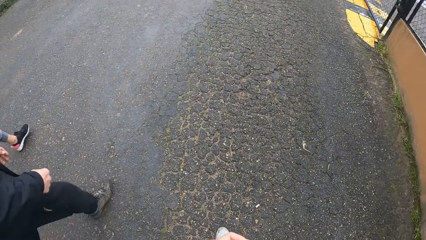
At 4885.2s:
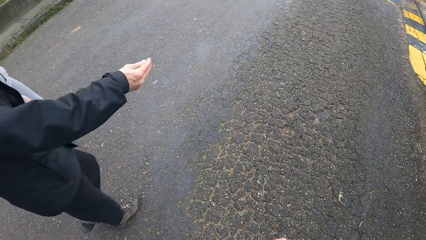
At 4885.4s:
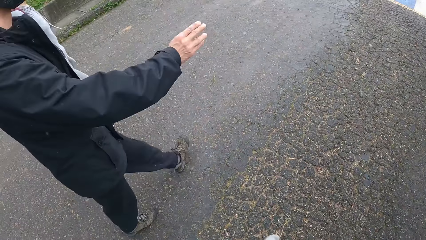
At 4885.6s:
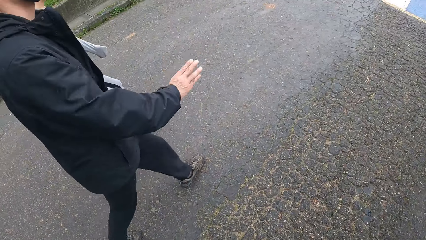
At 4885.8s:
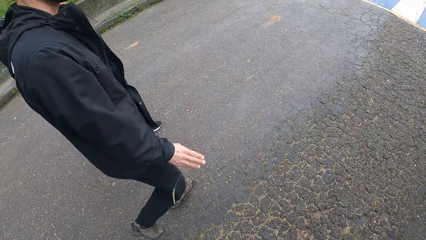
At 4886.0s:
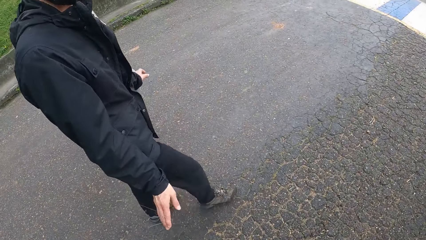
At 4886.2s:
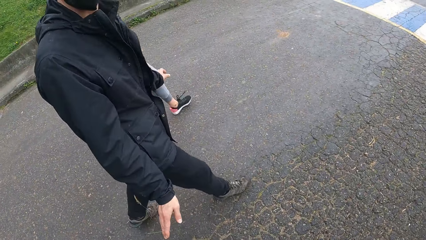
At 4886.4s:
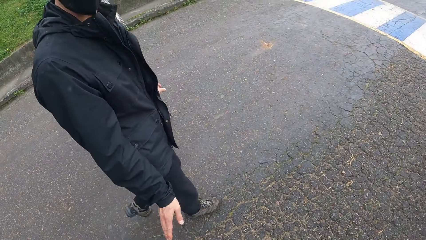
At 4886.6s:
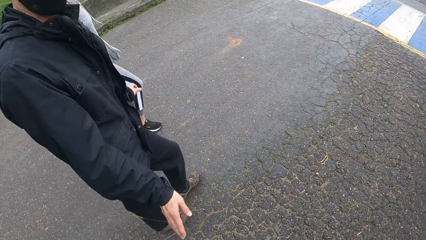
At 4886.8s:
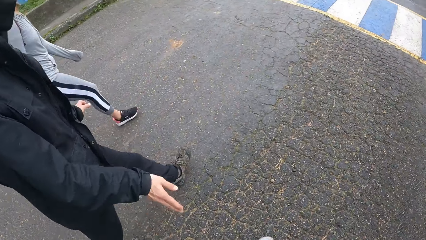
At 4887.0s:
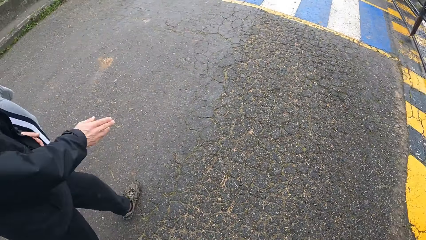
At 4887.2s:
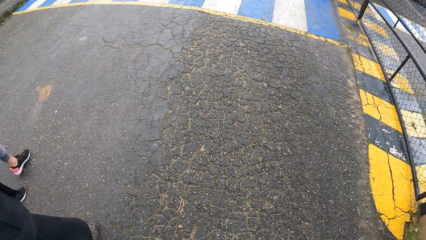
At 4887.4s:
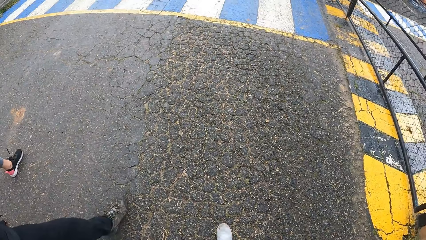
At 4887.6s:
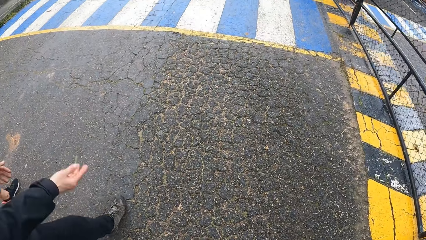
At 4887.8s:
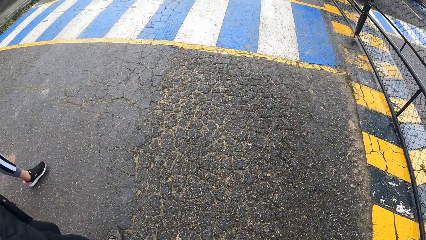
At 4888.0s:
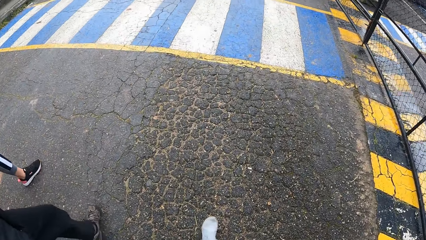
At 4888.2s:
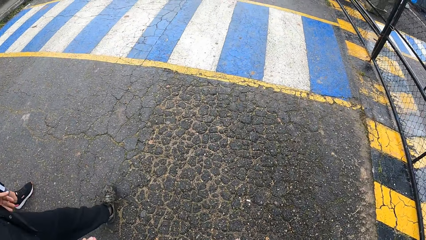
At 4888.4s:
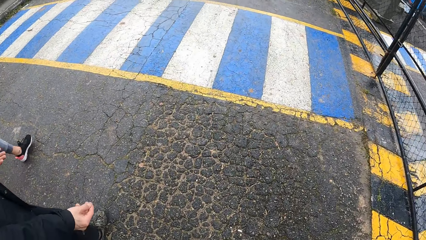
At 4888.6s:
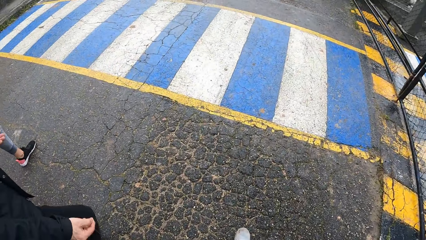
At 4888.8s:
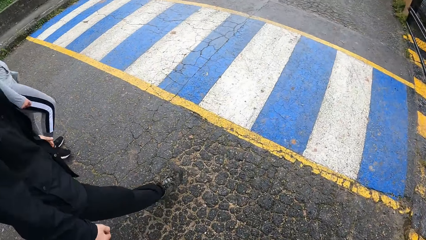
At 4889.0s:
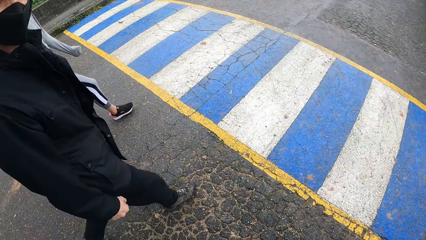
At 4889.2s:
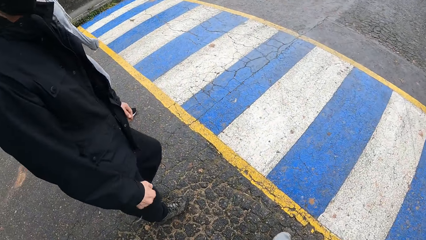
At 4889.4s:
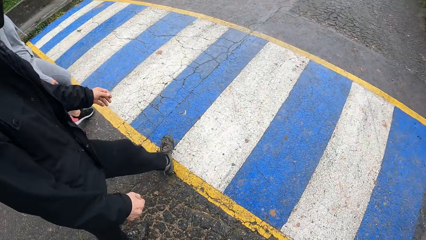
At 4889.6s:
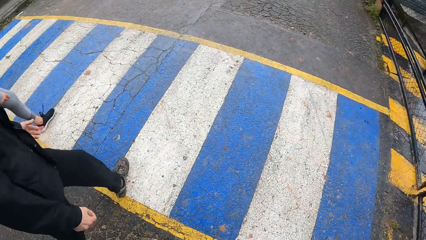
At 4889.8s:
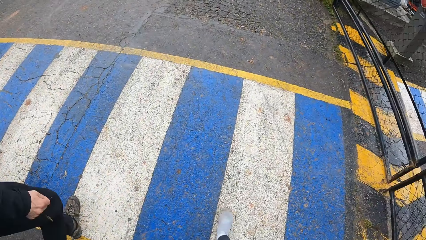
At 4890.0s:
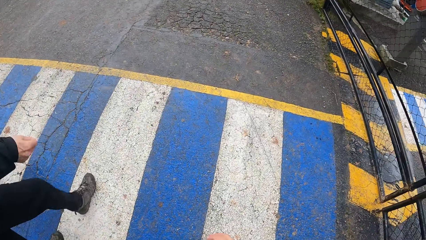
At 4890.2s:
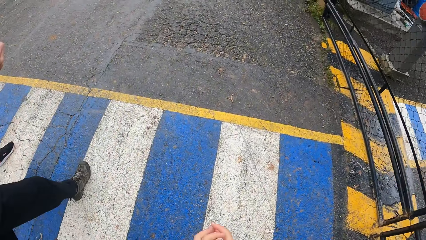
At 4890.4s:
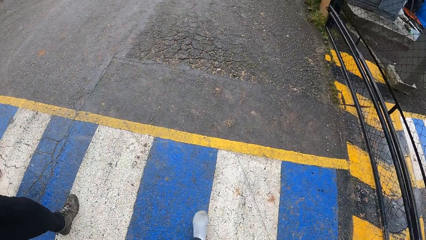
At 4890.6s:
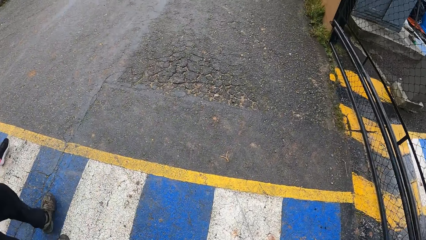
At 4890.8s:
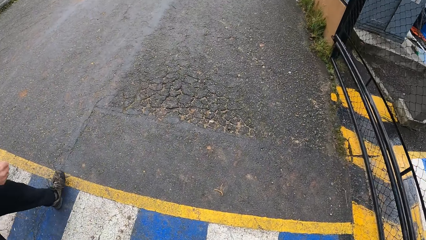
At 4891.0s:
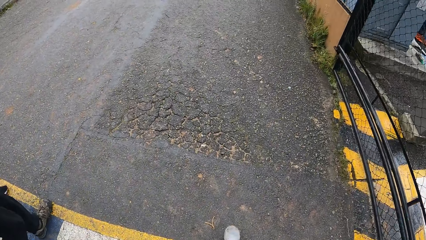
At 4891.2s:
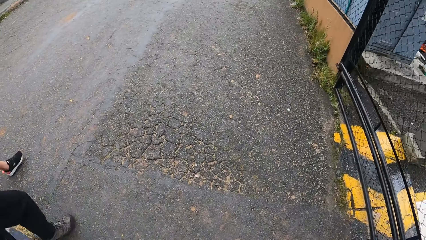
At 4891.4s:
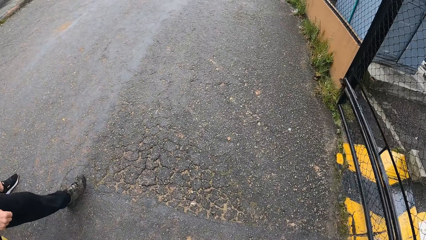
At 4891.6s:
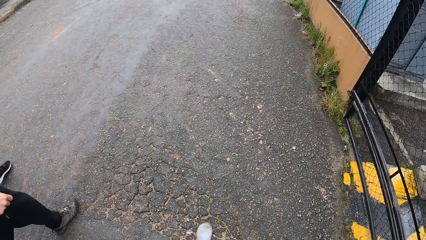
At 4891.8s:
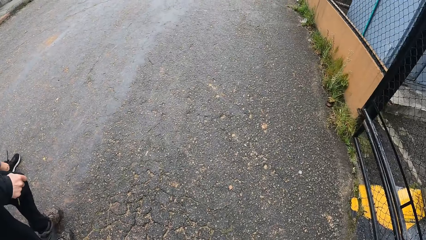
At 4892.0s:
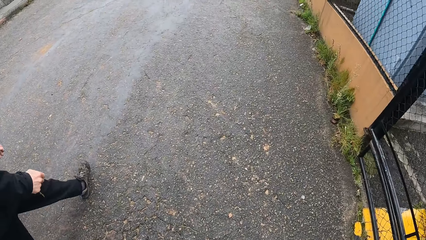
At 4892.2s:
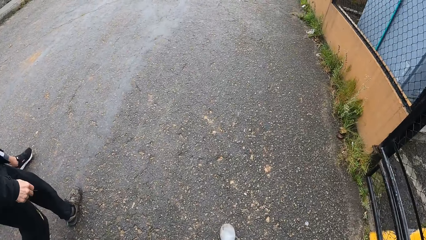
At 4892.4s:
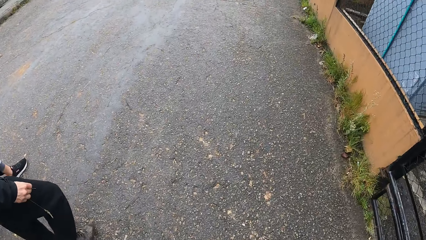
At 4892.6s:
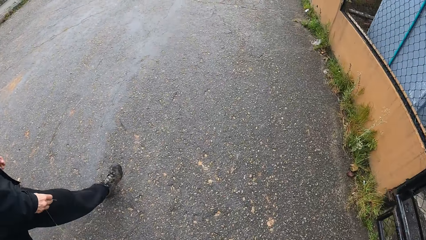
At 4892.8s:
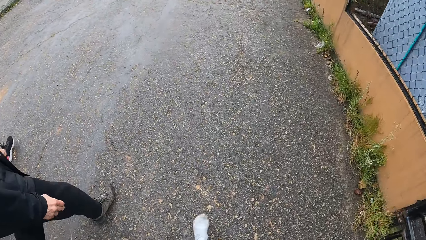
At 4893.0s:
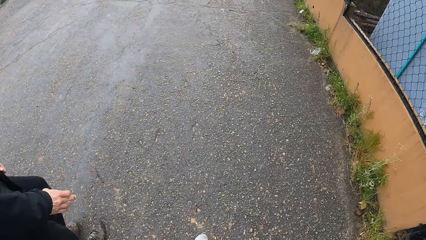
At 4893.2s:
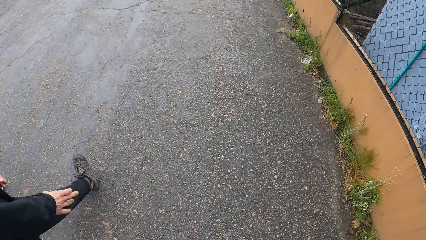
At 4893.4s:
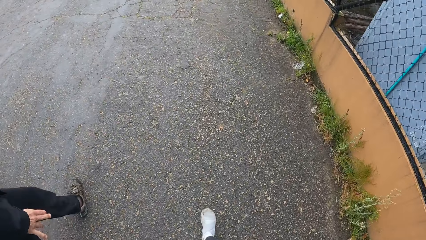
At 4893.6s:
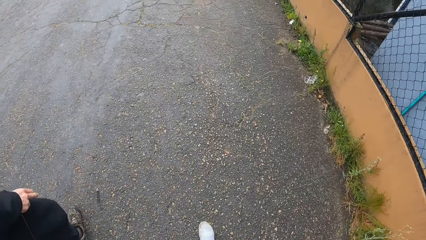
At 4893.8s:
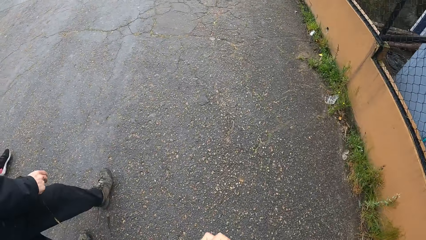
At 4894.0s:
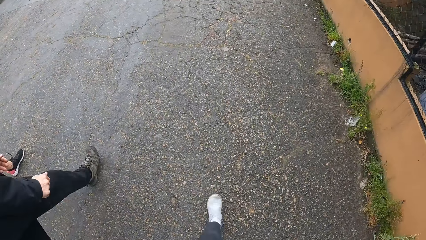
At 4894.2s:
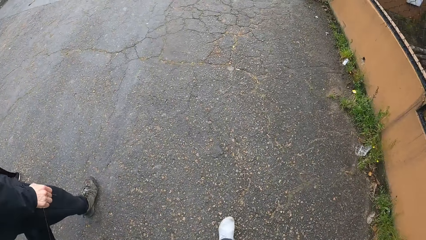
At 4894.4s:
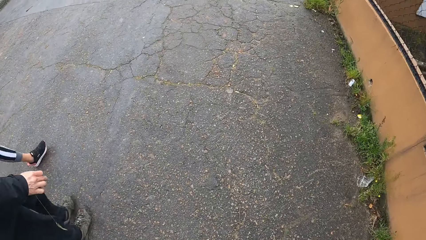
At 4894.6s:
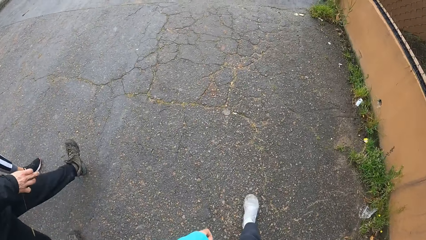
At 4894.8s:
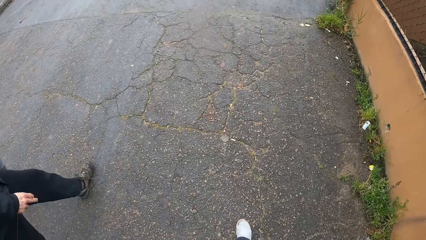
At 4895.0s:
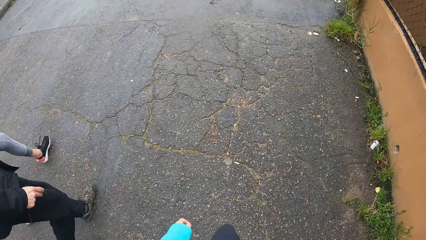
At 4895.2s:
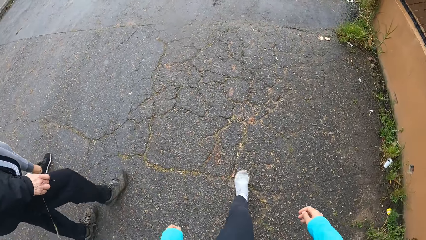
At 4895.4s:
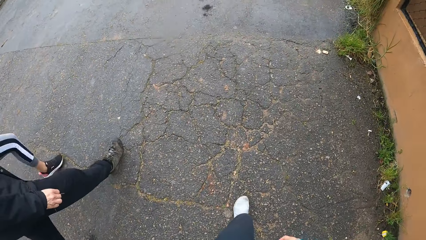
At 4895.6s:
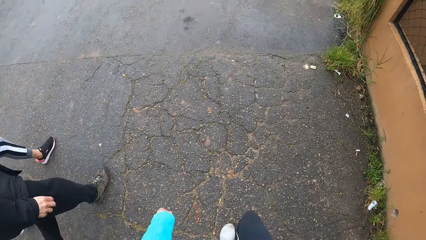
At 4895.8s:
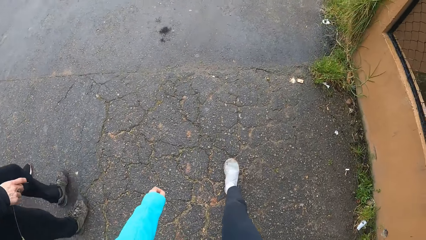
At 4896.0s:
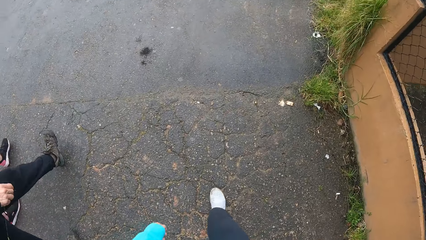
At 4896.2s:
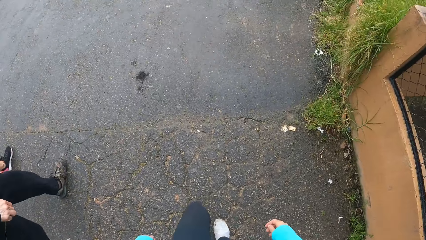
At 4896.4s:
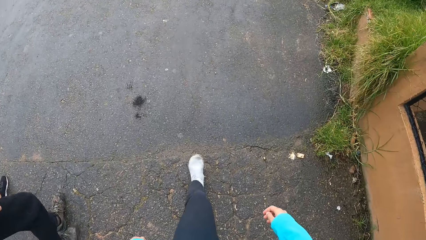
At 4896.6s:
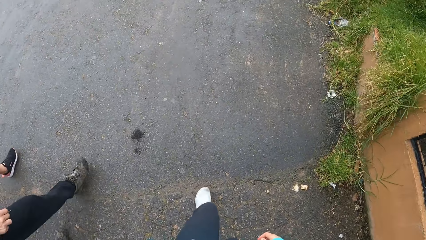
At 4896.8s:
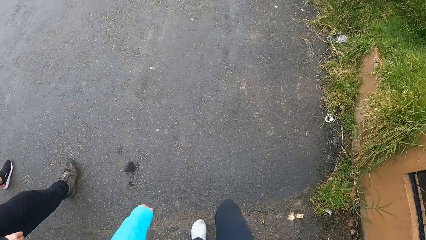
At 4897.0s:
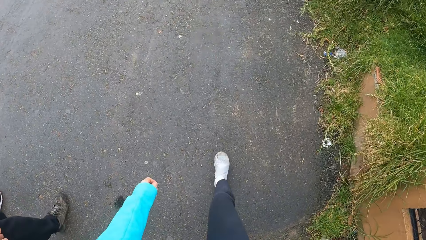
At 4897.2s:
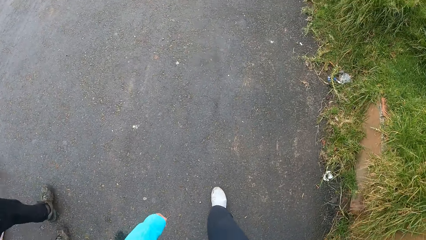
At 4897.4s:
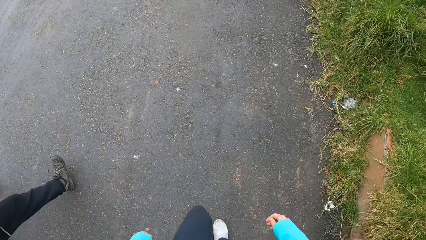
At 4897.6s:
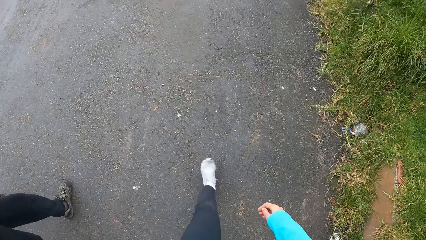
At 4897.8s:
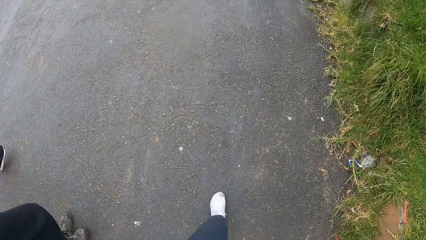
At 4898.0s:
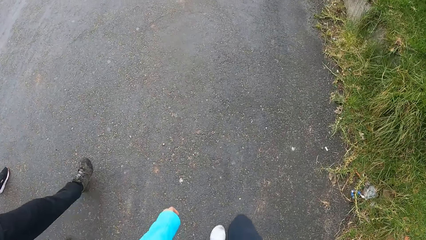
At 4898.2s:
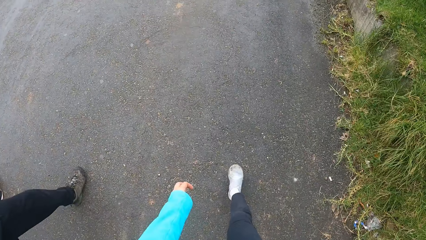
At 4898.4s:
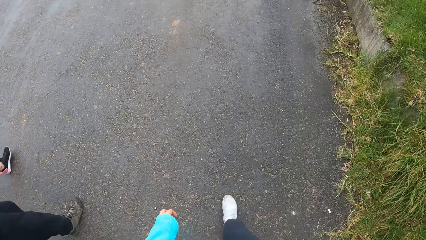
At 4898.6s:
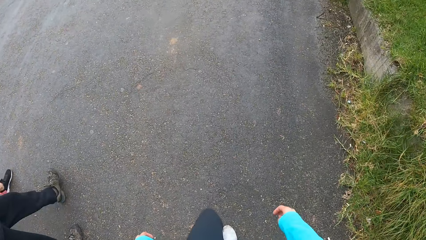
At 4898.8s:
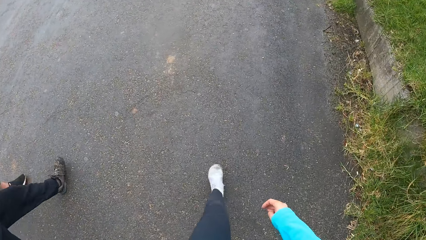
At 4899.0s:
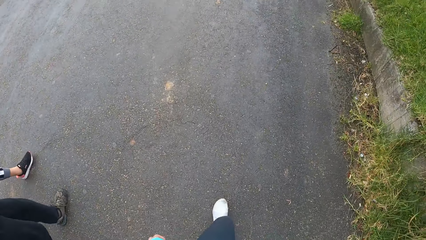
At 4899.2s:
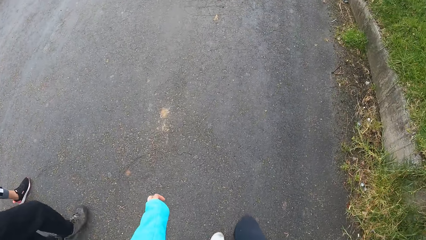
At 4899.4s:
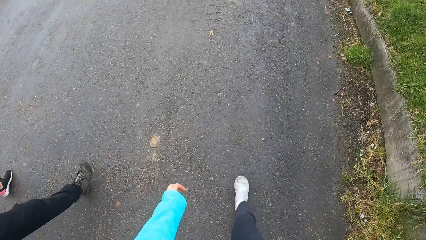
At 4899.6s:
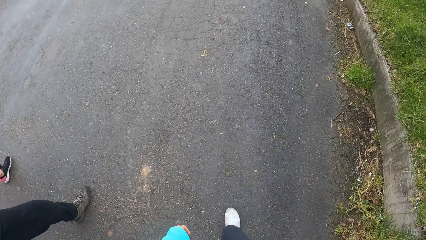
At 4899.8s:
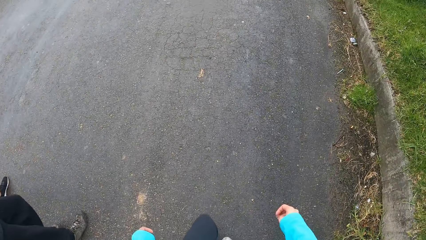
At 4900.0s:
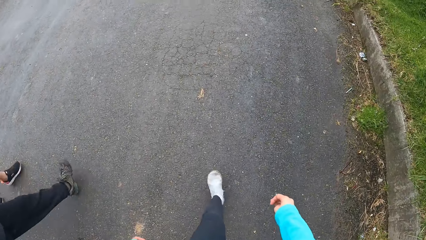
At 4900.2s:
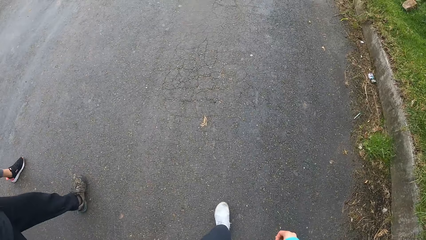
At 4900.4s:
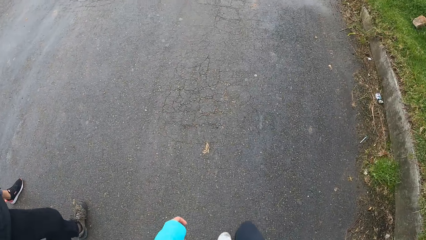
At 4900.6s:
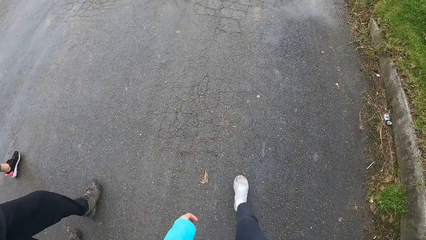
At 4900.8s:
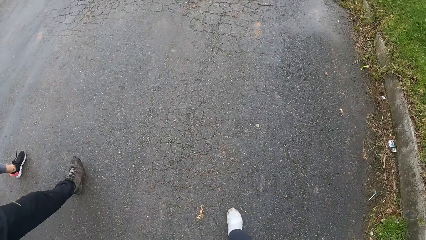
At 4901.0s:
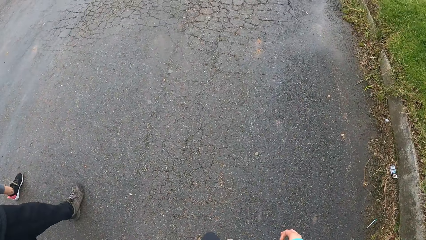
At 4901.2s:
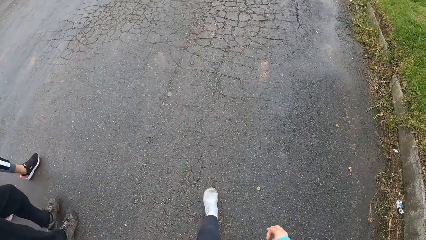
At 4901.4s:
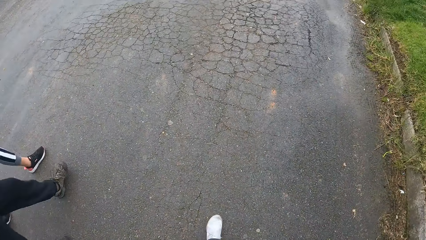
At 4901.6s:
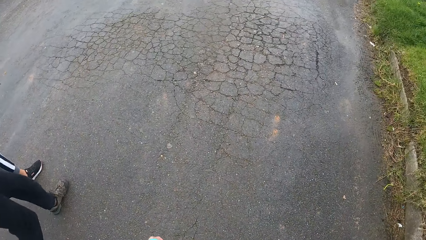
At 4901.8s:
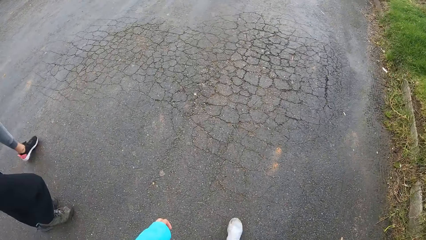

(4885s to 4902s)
The man moves his hand. The camera wearer walks on a zebra crossing sign. They walk along a road.
